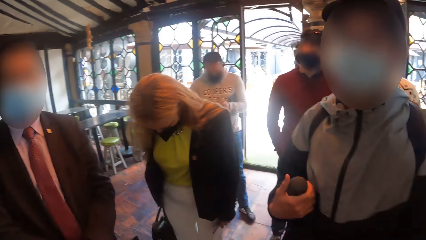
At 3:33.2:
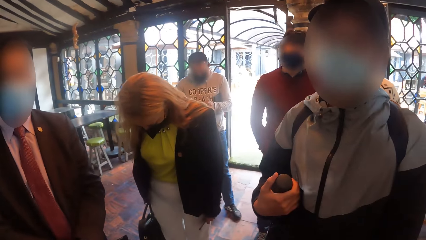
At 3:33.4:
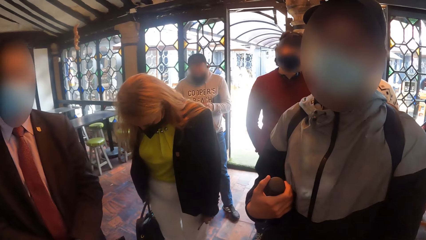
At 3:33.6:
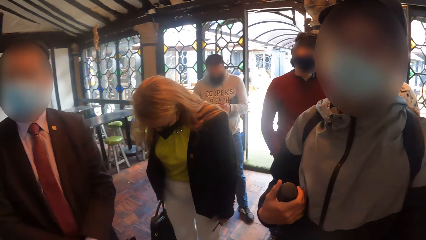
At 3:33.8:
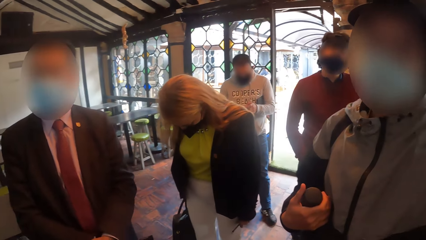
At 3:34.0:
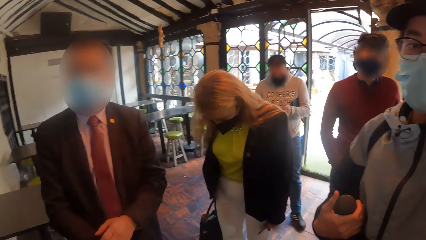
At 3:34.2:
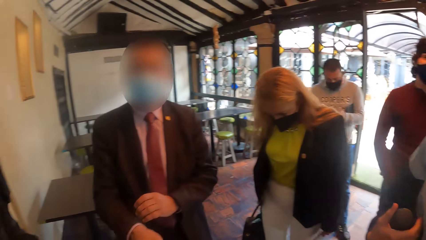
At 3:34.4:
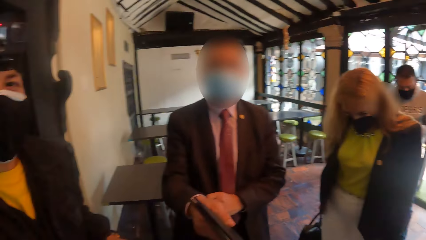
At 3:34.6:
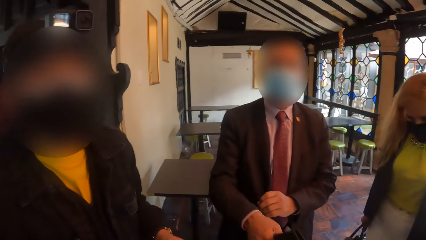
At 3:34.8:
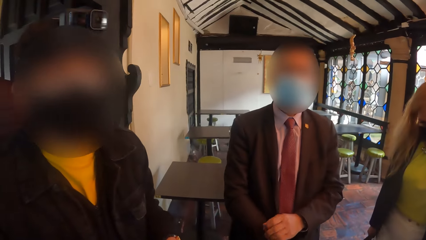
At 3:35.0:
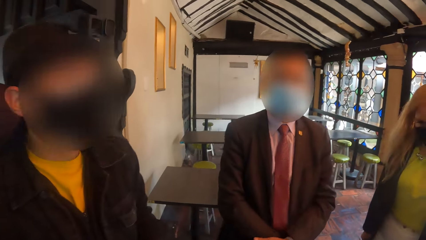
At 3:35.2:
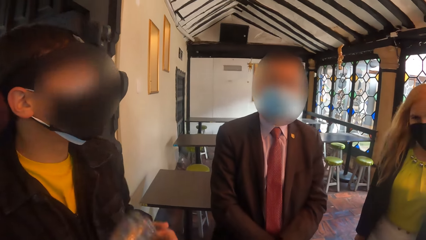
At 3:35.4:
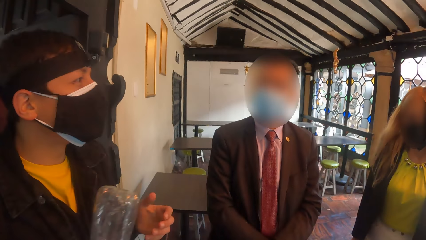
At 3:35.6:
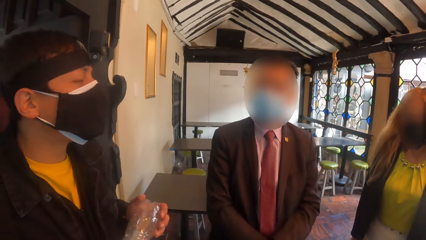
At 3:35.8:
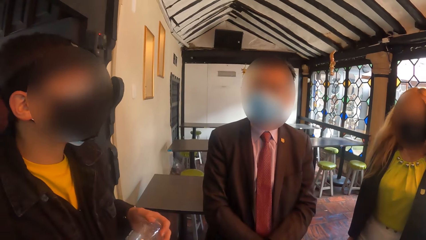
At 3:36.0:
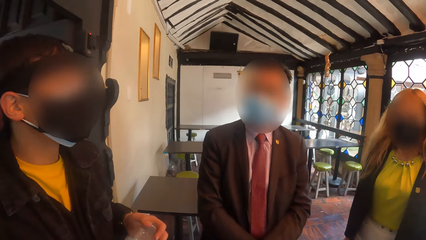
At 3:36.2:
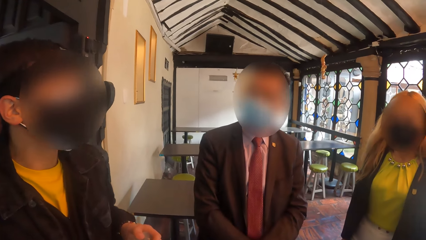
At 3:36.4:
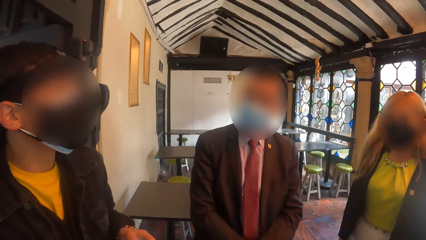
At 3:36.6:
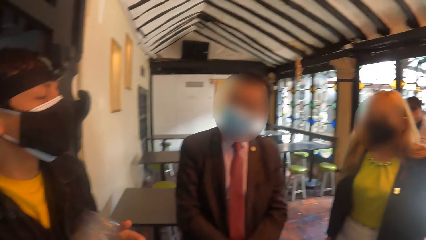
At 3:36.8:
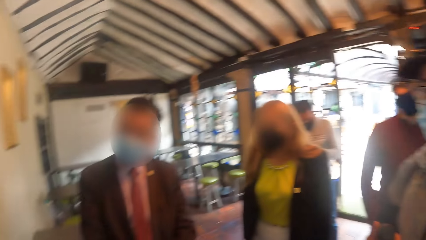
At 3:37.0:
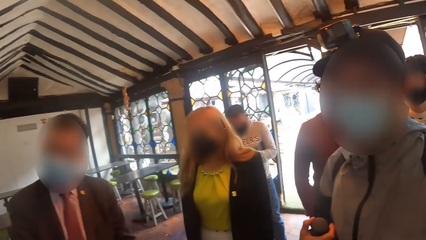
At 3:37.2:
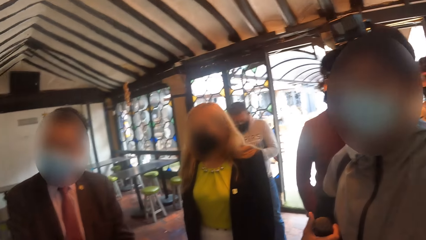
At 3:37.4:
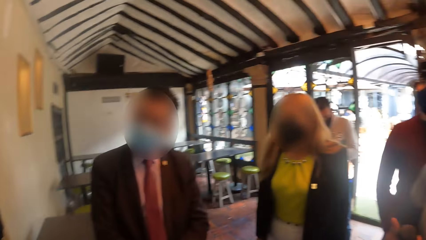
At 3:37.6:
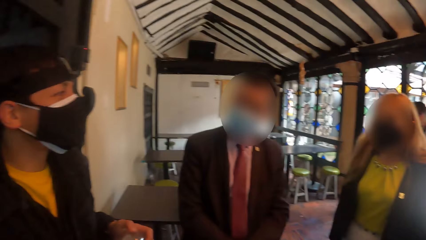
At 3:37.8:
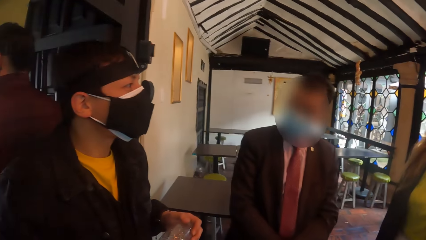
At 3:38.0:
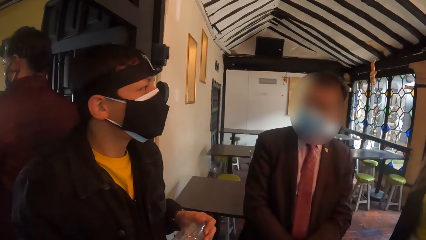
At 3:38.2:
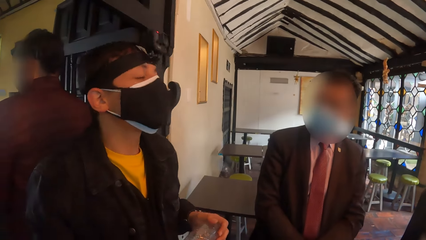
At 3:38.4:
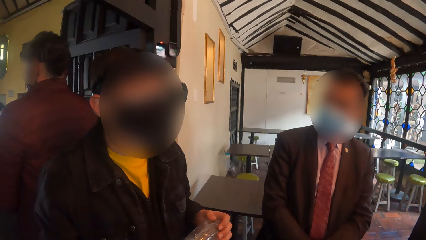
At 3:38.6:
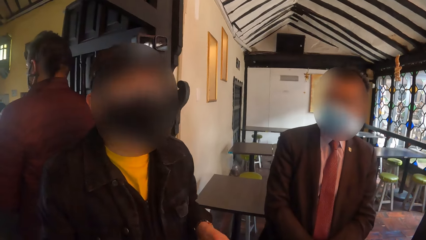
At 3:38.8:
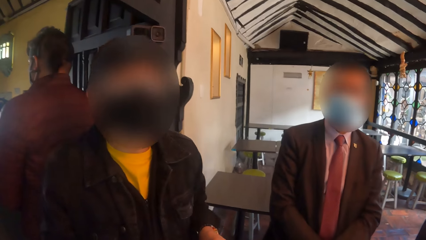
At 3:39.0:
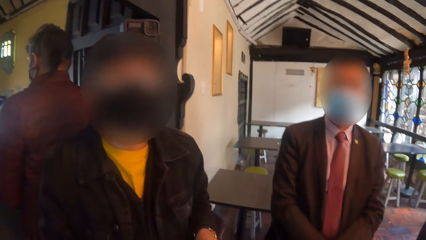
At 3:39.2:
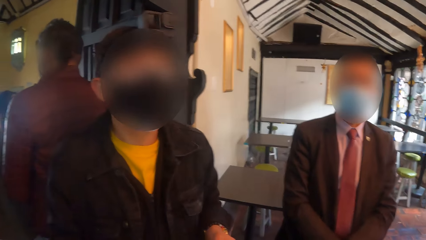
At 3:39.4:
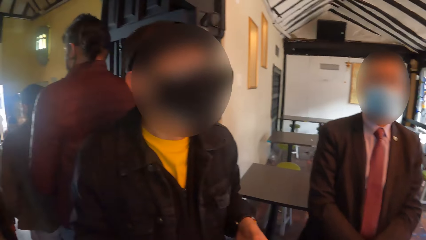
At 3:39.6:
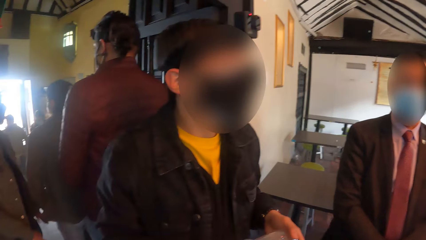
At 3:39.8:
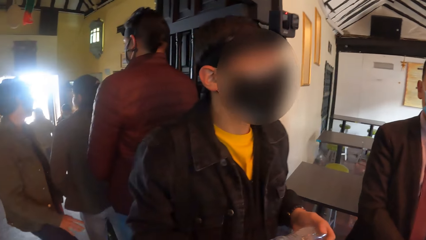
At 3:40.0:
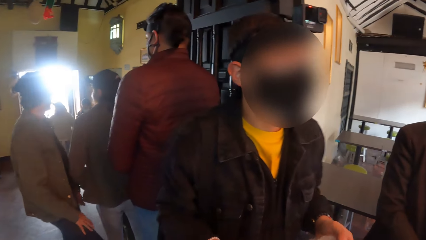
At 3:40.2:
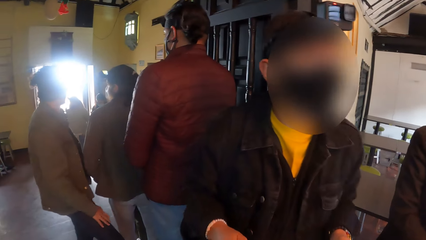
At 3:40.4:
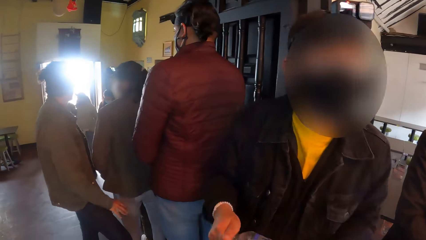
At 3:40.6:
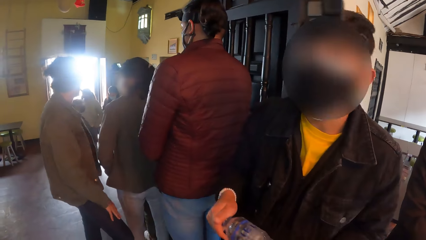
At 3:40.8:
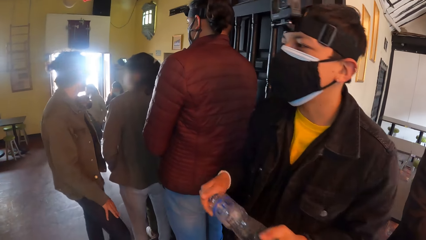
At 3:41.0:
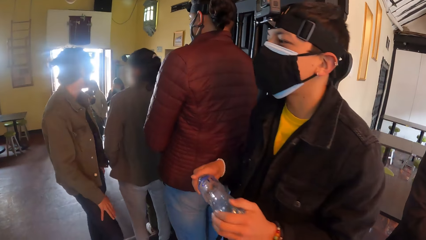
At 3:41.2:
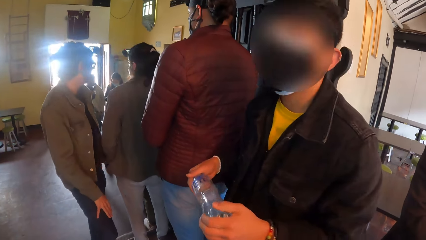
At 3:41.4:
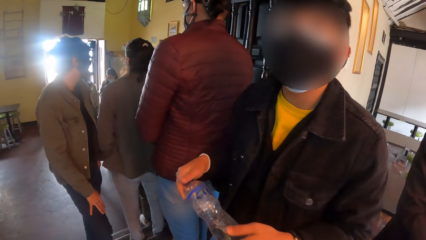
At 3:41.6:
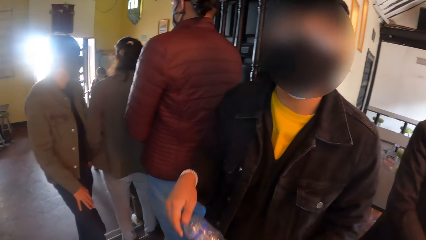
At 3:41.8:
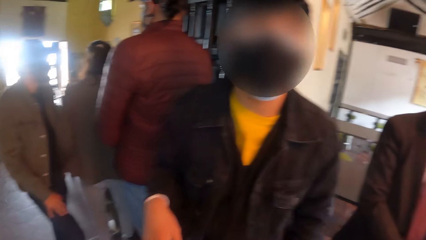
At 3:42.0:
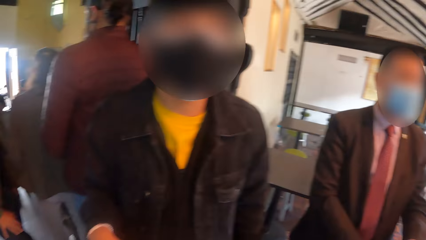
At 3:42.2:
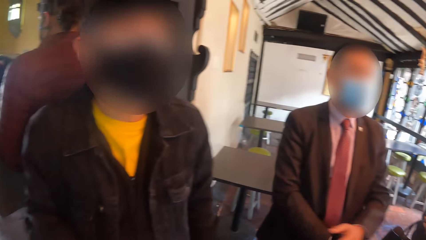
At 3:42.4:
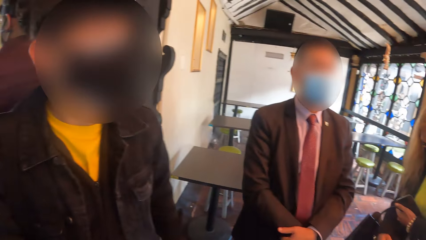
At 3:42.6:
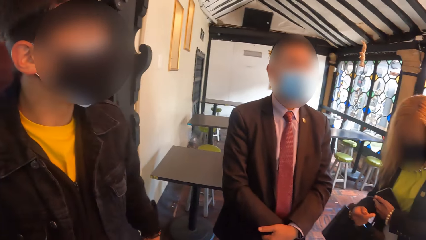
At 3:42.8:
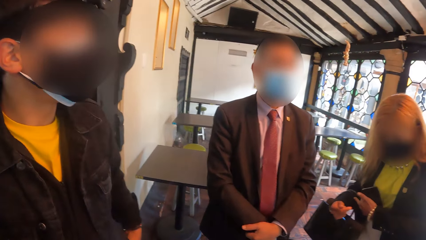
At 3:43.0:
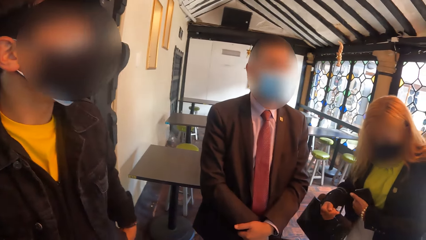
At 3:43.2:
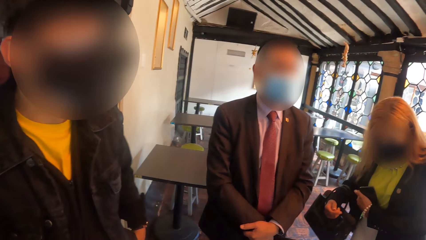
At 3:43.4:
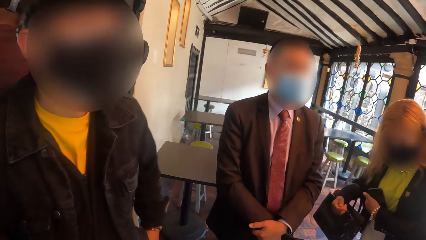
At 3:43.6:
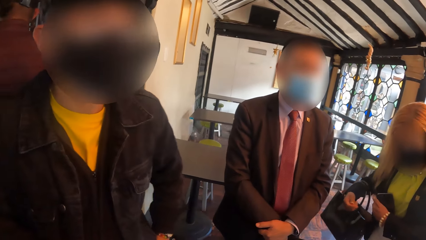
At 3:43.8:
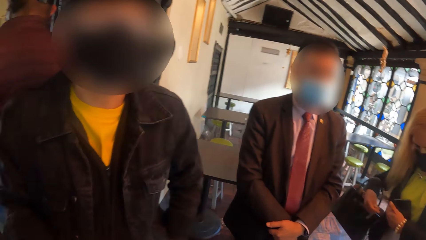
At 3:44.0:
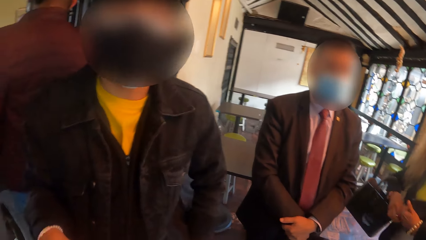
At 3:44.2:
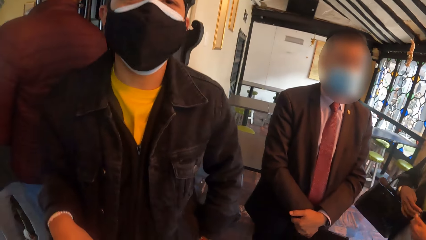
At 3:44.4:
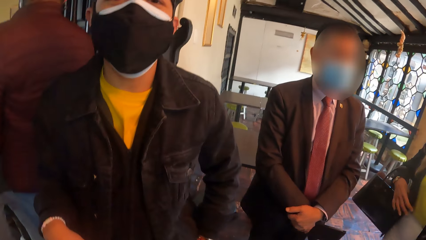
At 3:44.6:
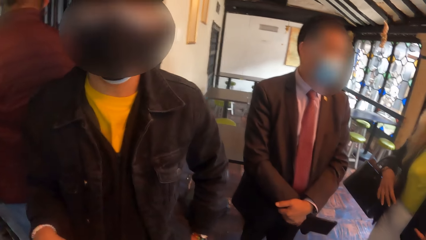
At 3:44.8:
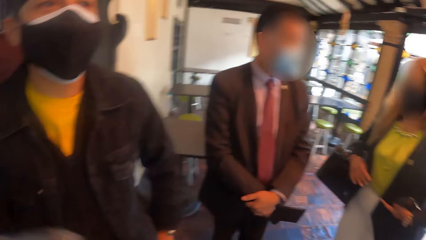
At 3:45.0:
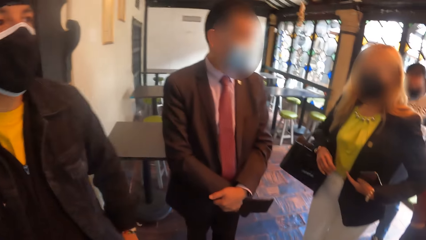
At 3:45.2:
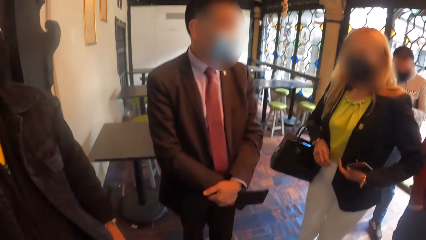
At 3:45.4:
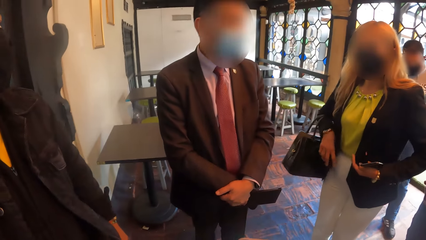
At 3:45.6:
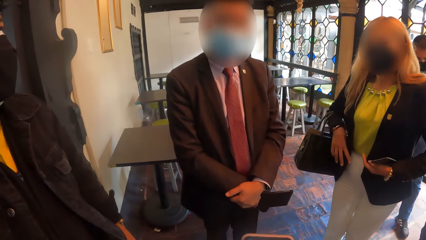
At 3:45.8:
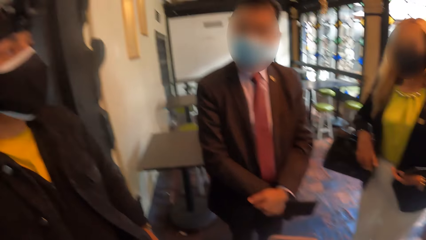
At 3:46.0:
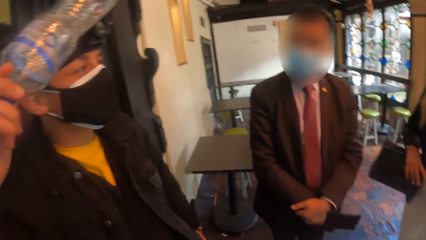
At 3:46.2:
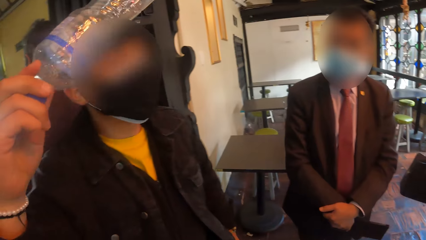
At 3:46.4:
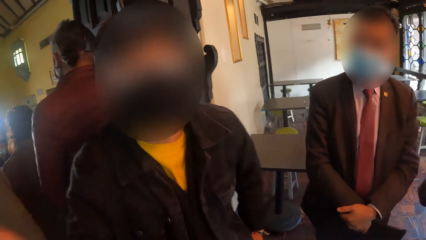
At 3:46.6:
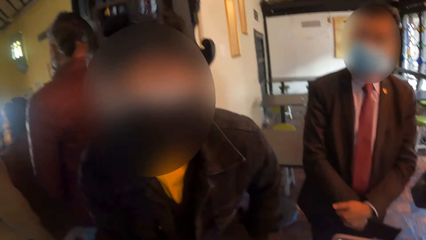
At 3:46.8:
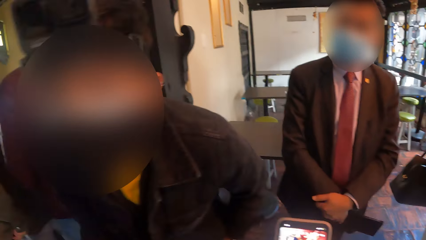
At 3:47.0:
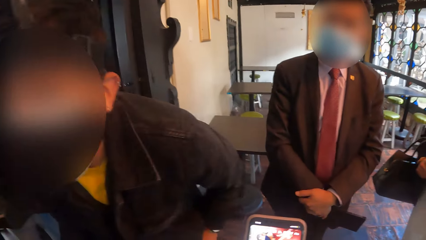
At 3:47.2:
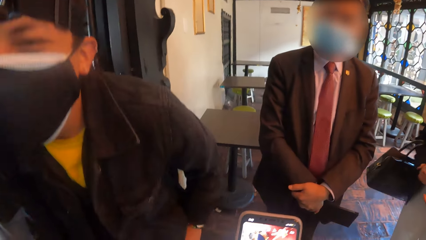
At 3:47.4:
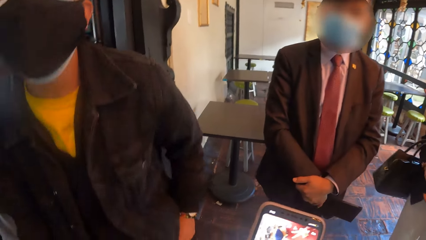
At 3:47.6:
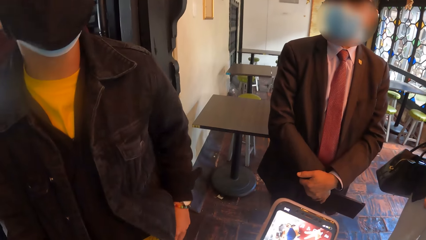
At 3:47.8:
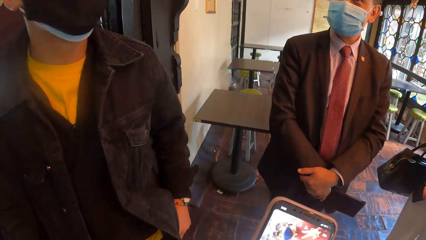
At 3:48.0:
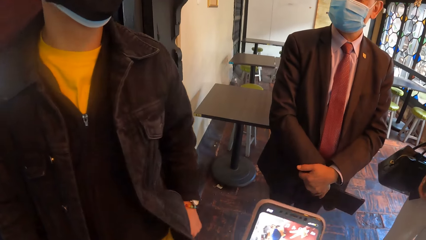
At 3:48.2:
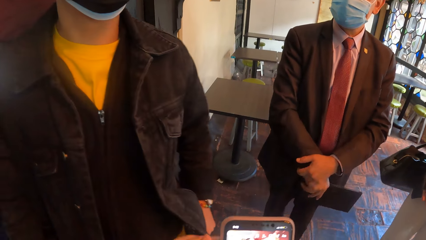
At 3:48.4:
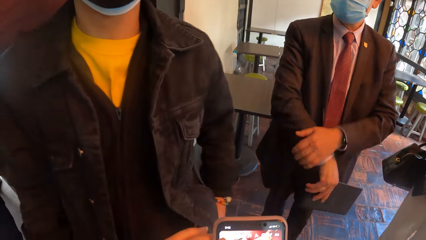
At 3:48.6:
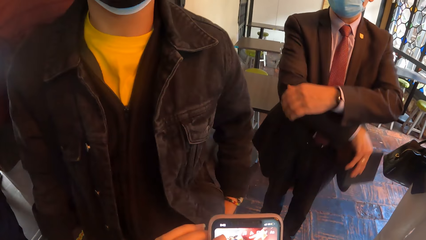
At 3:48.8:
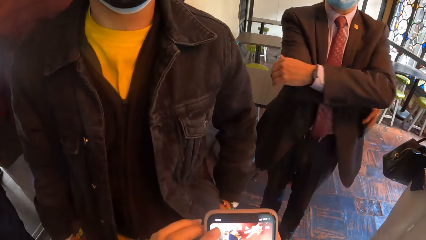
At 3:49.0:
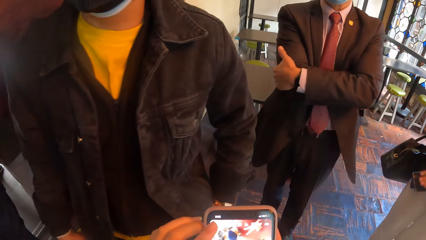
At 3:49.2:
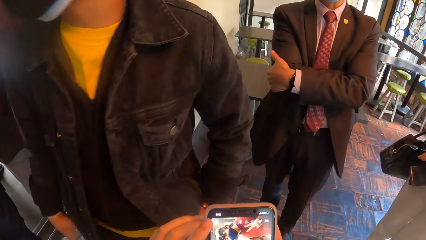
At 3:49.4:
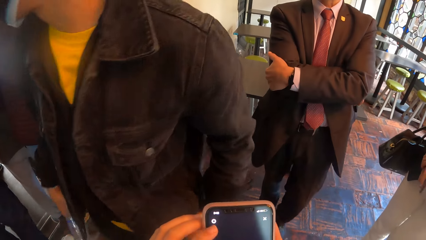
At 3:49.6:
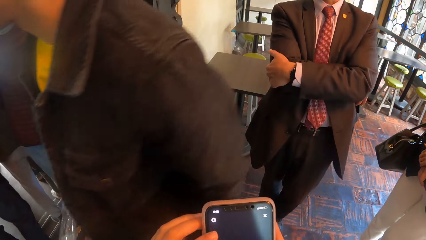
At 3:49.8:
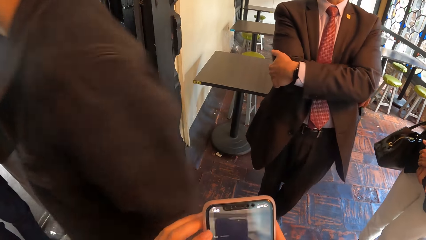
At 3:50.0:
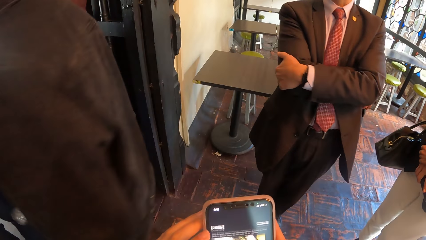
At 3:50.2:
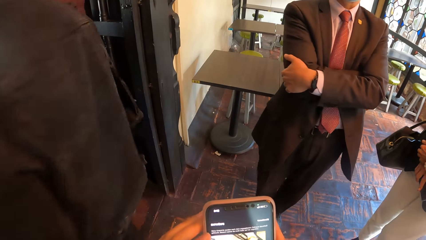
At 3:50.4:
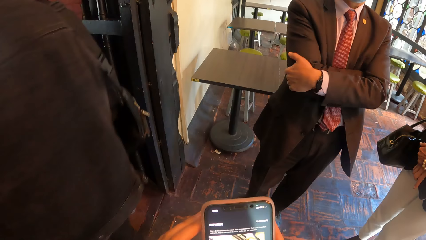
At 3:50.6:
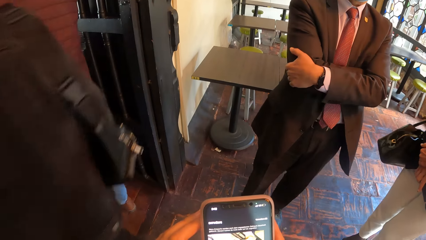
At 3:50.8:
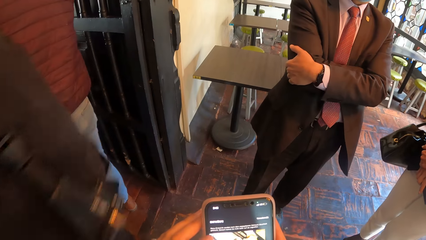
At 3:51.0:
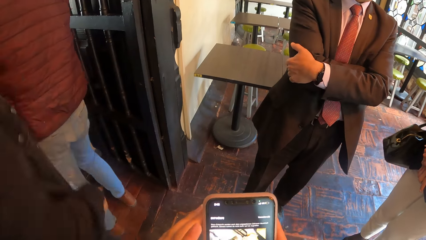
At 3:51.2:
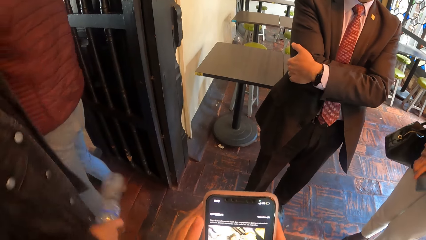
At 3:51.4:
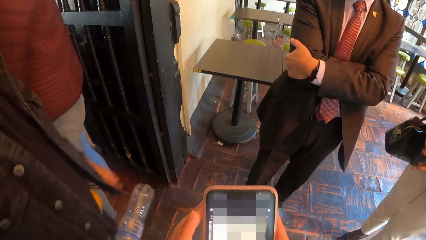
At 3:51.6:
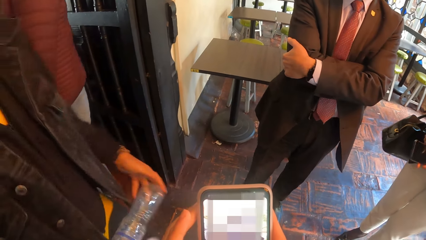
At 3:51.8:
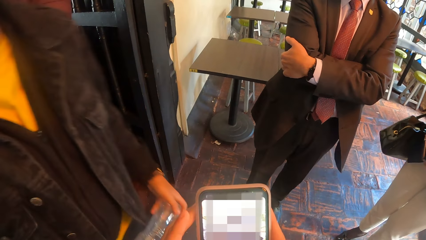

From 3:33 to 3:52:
The camera wearer operates the phone with both hands. A man nods his head. A woman adjusts her dress with both hands. The man uses gestures. The camera wearer converses with another man, the woman, and another woman in the room. They operate the phone. The other man places both hands on his chest and adjusts his hands. The first man turns around.
